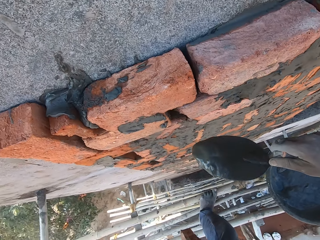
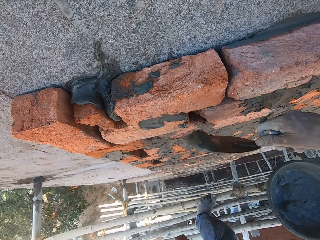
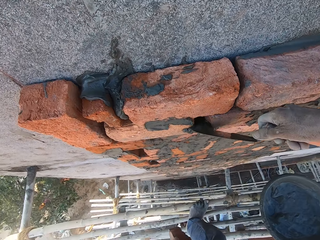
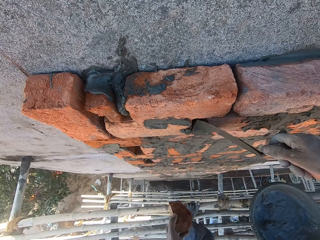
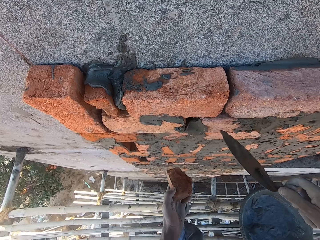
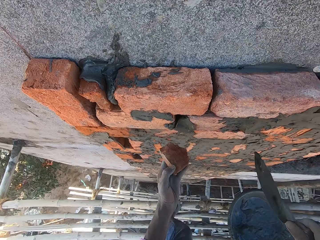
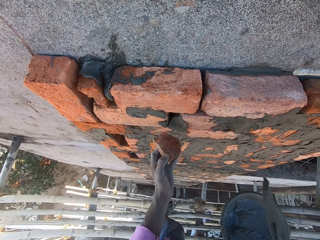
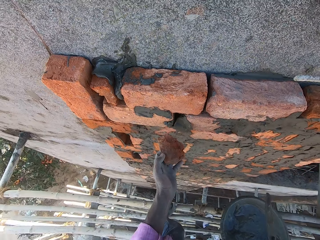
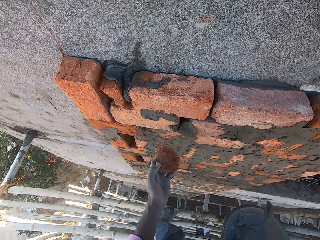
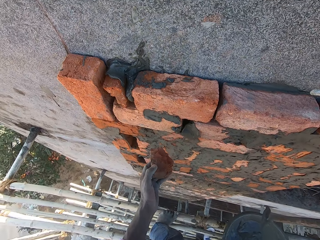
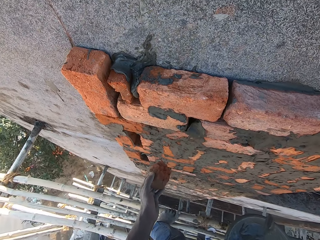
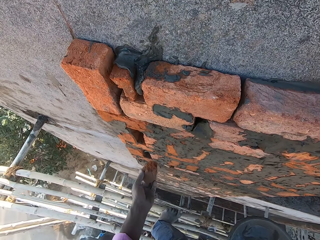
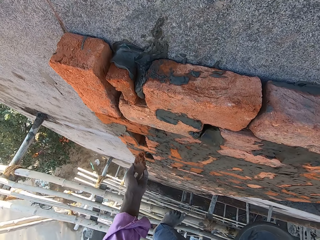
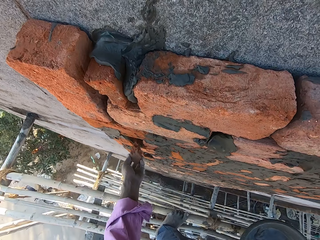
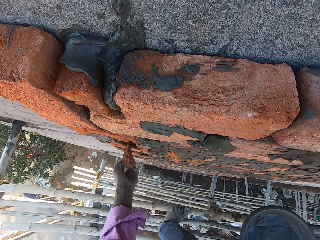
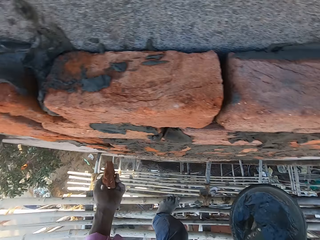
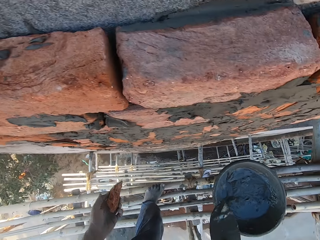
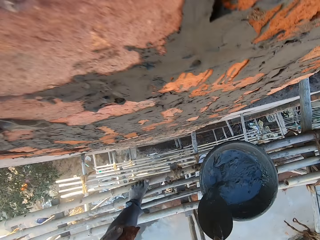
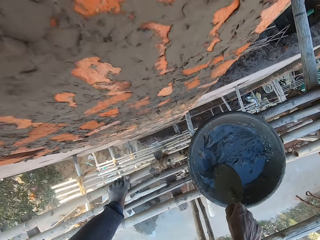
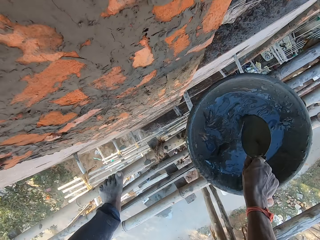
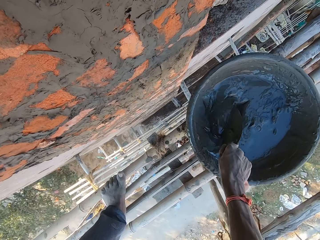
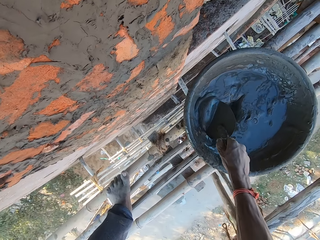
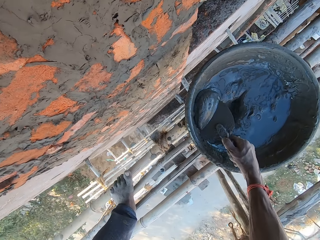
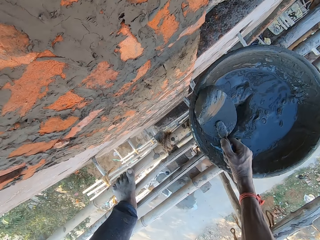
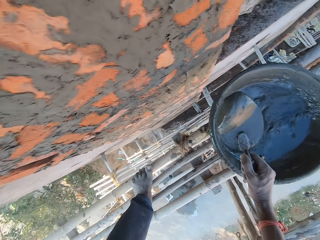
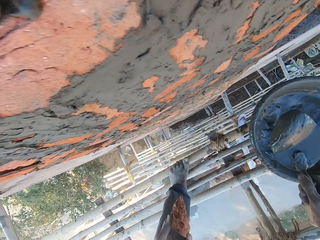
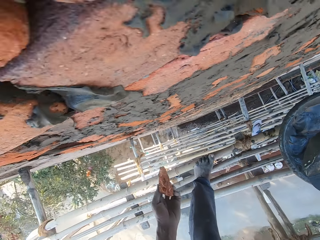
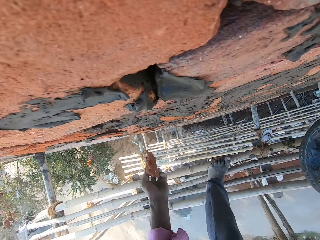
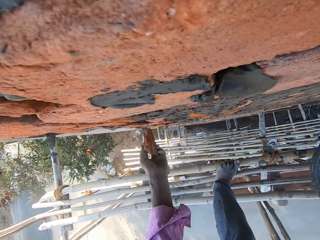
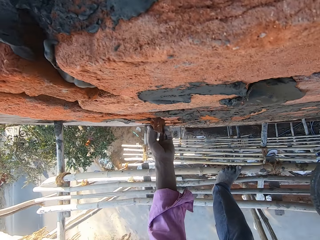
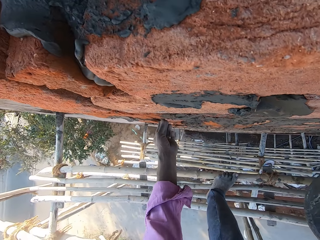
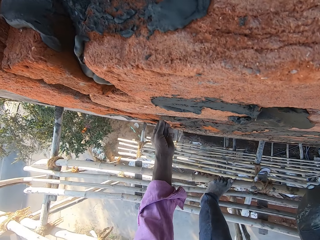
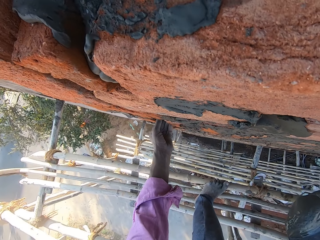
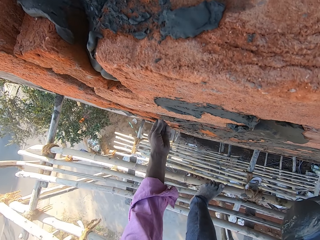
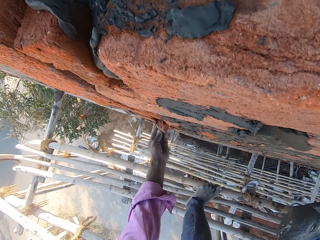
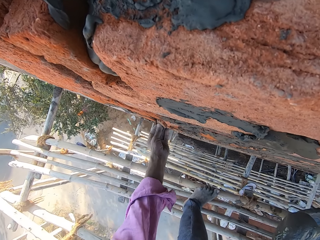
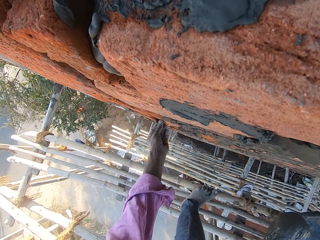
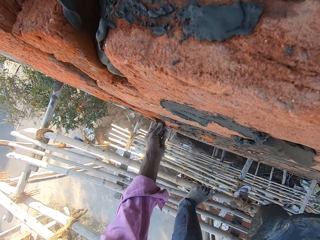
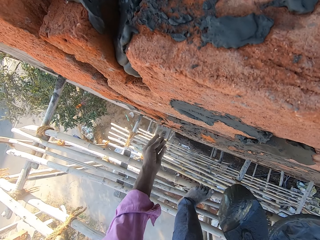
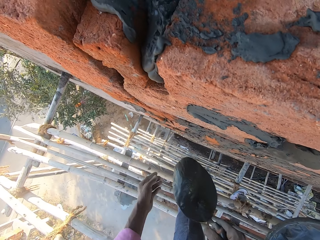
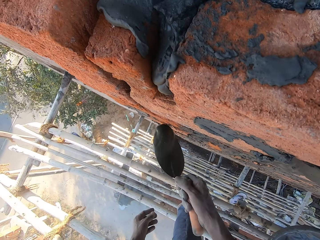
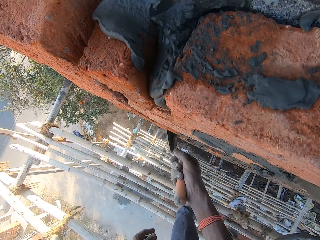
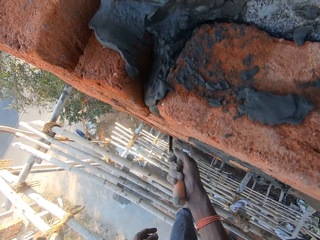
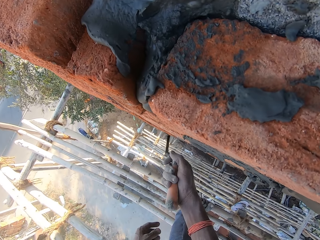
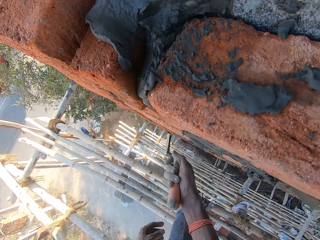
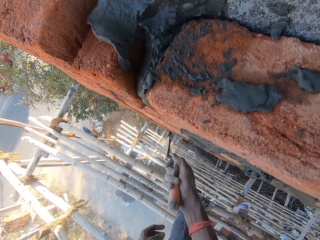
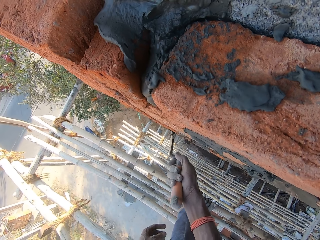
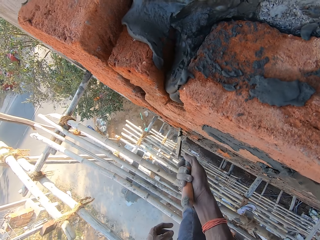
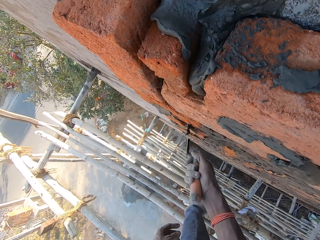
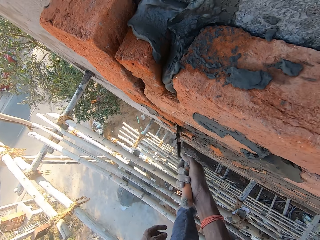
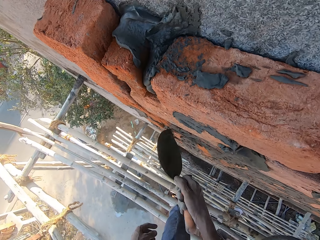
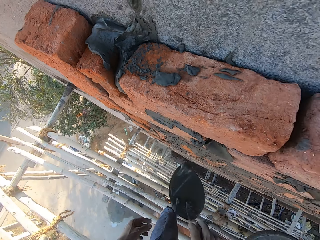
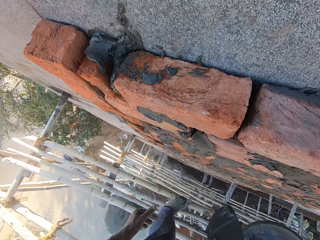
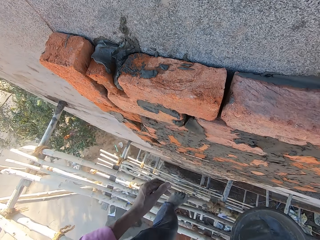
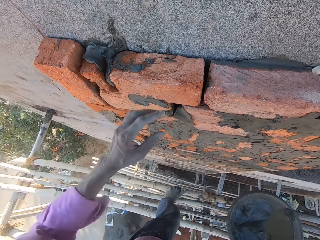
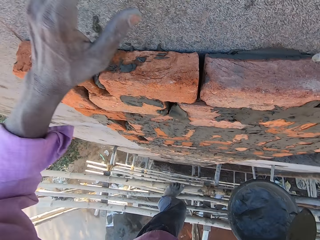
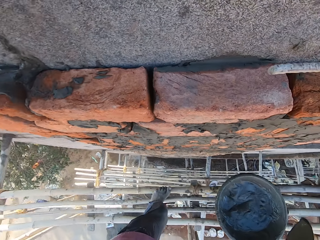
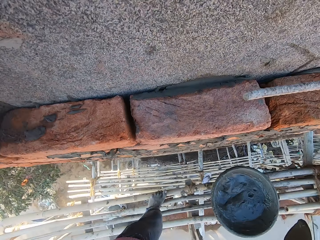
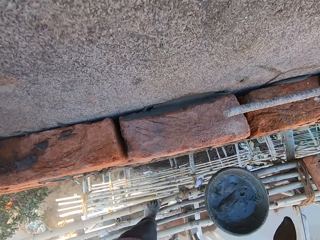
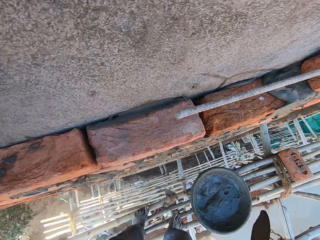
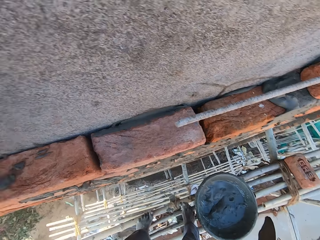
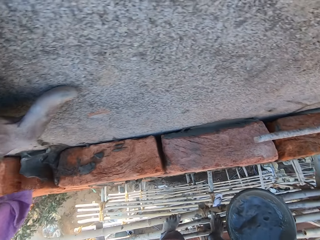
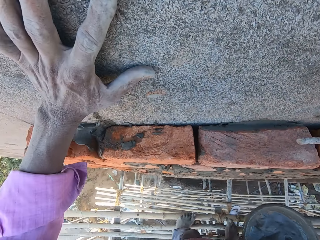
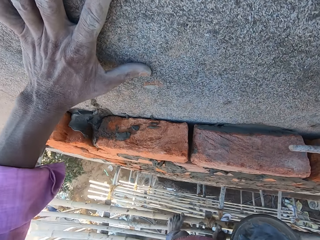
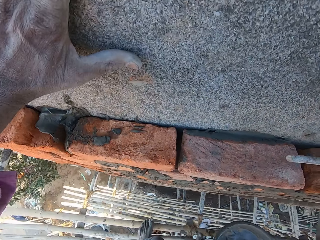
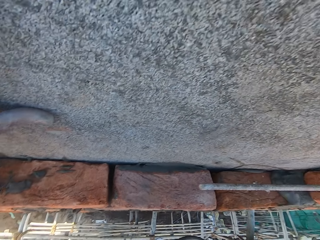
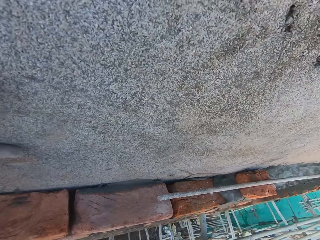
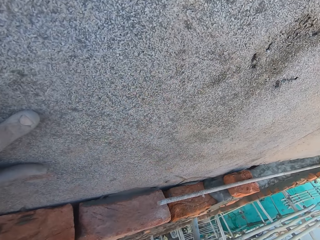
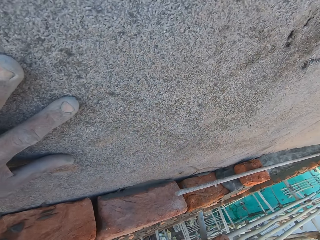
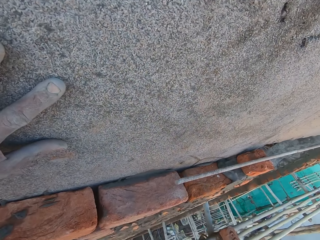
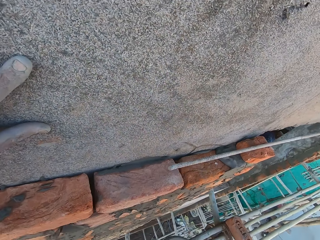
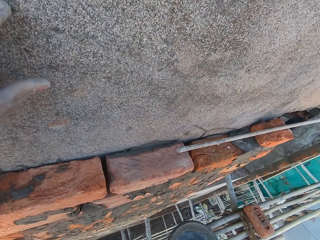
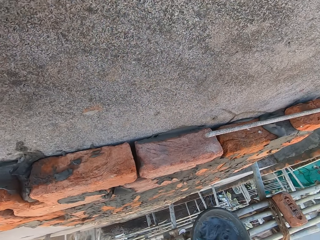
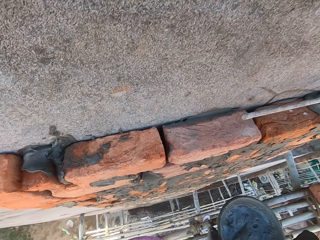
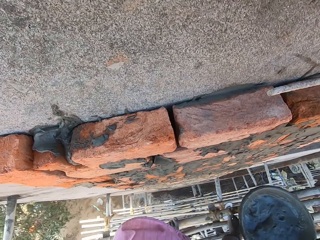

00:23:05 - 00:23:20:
The camera wearer places the cement between the bricks on the wall with the trowel with his right hand. He touches the bricks on the wall with the brick with his left hand. He scoops some cement from the bowl with the trowel with his right hand. He places the brick between the bricks on the wall with his left hand. He places the cement between the bricks with the trowel with his right hand. He places his left hand on the wall.

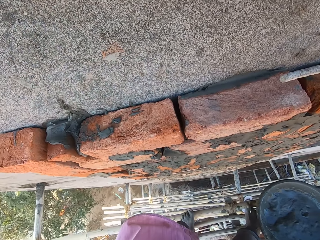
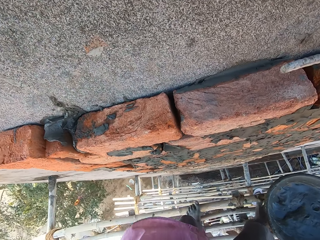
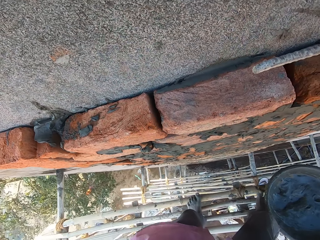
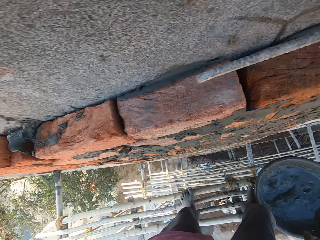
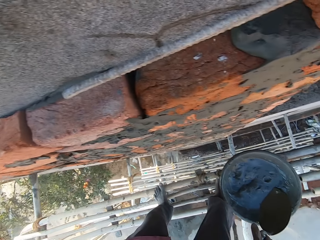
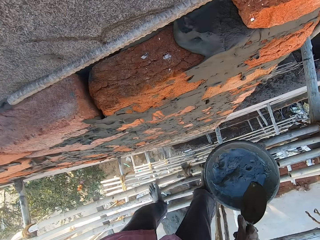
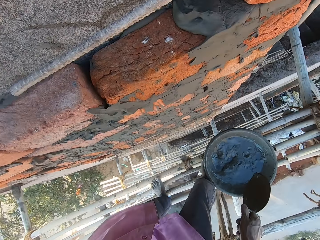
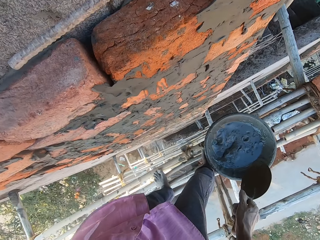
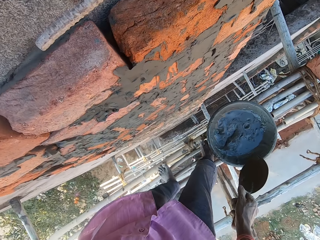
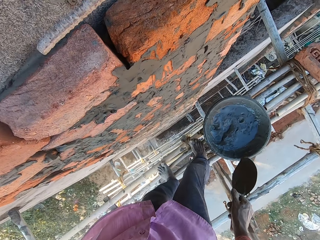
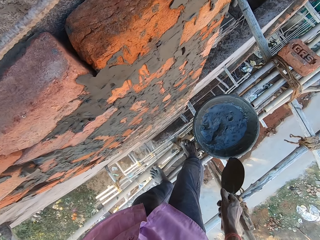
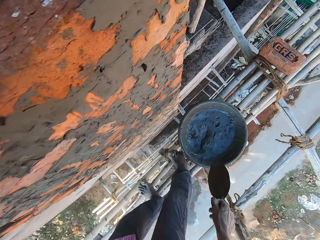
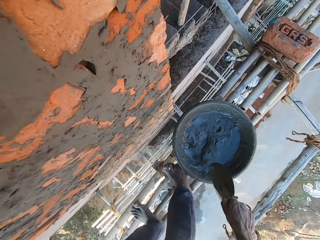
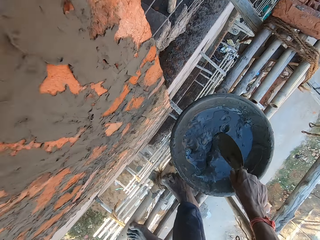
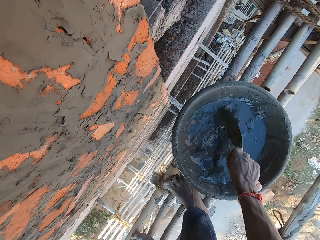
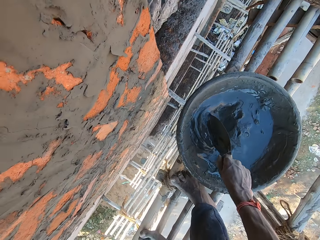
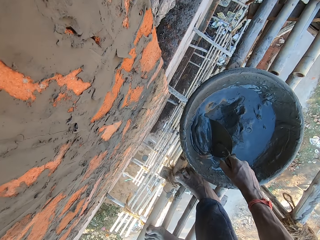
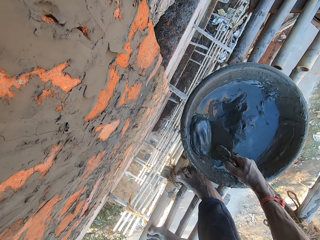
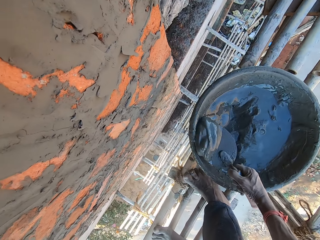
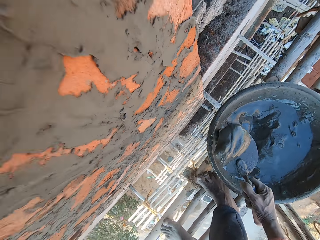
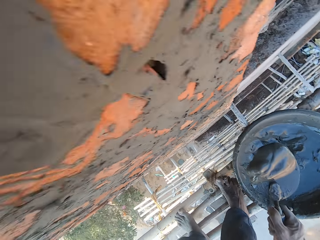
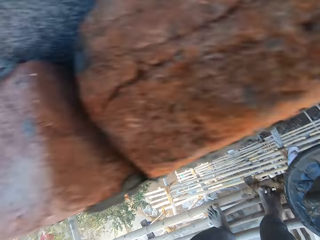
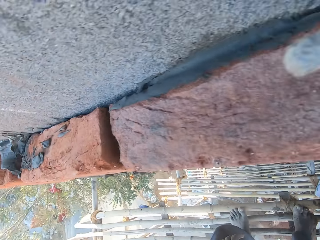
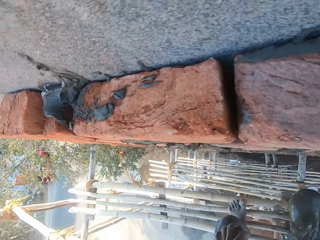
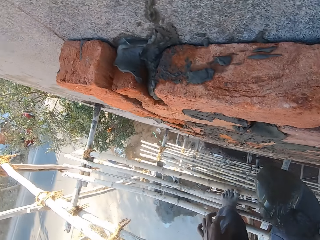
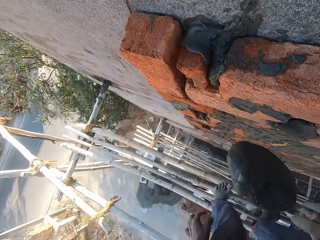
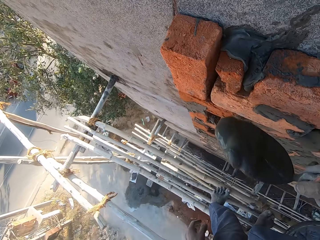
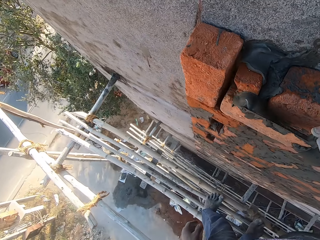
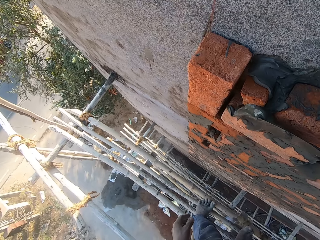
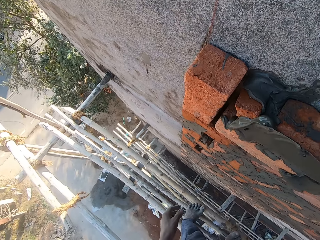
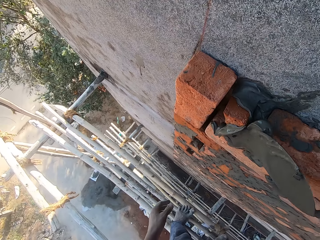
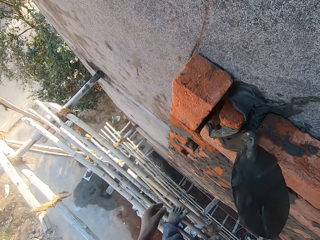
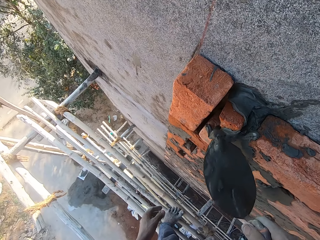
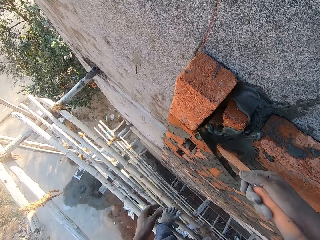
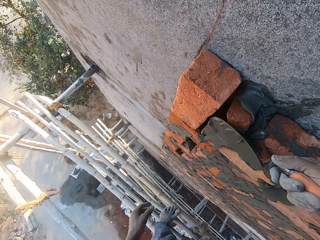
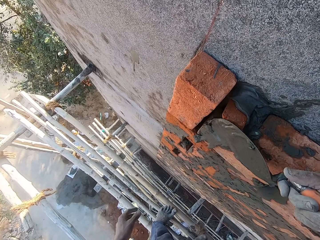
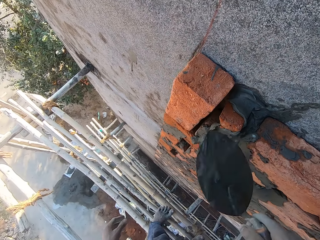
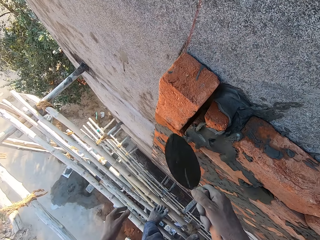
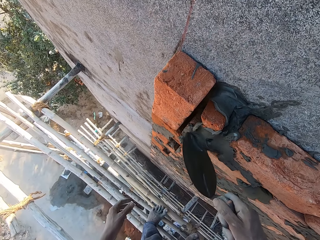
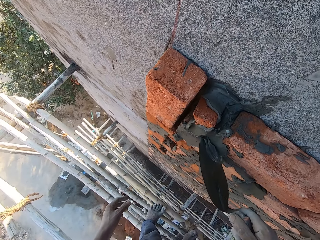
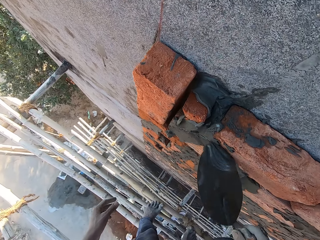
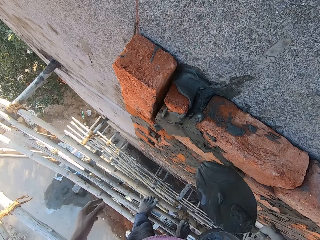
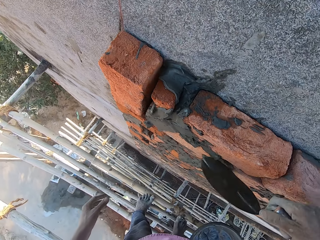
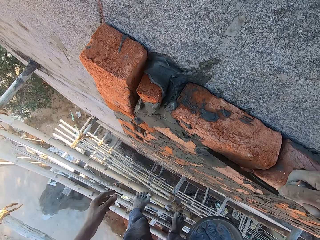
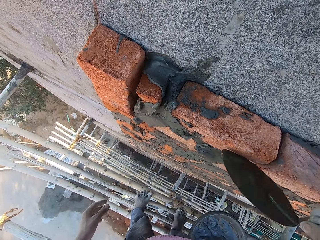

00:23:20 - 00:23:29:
The camera wearer scoops some cement from the bowl with the trowel with his right hand. He places the cement on the bricks on the wall with the trowel with his right hand.
